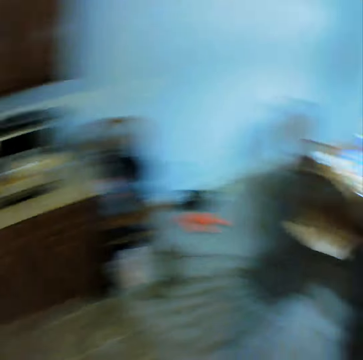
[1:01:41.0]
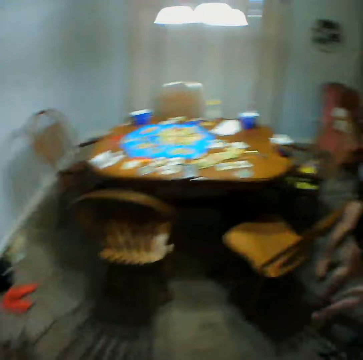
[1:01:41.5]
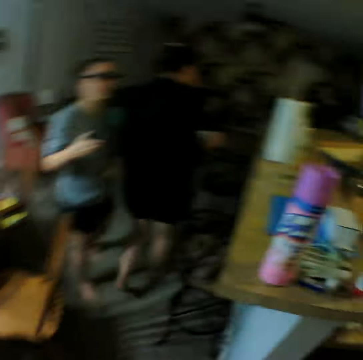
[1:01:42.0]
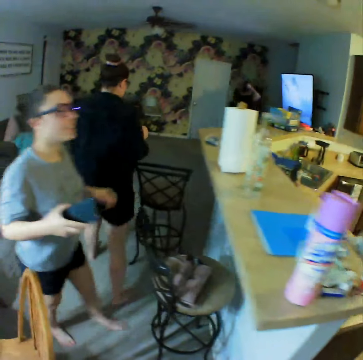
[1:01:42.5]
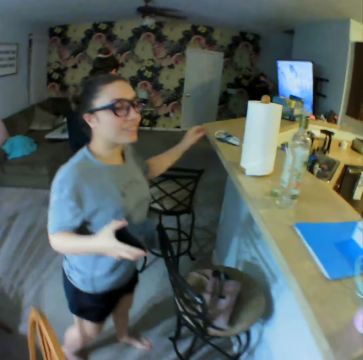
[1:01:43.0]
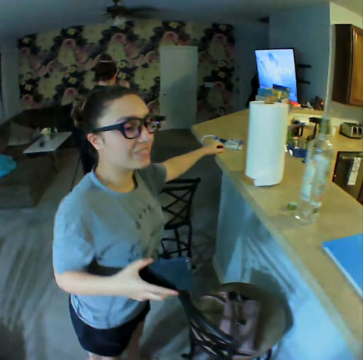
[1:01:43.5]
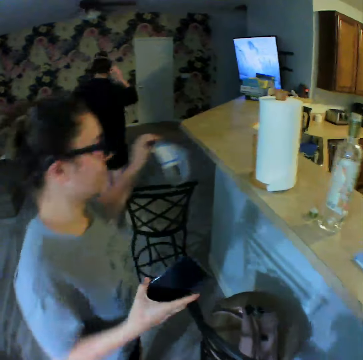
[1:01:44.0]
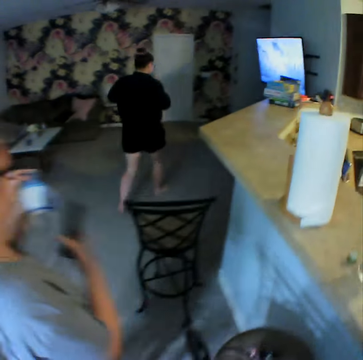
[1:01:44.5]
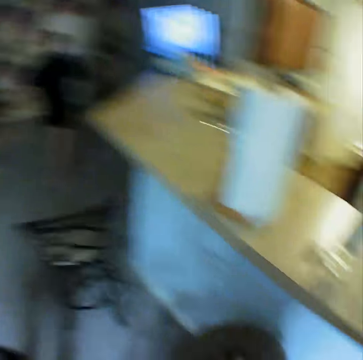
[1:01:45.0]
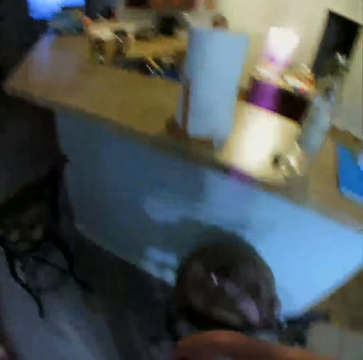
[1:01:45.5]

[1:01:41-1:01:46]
A woman walks in the house and picks the mask.
